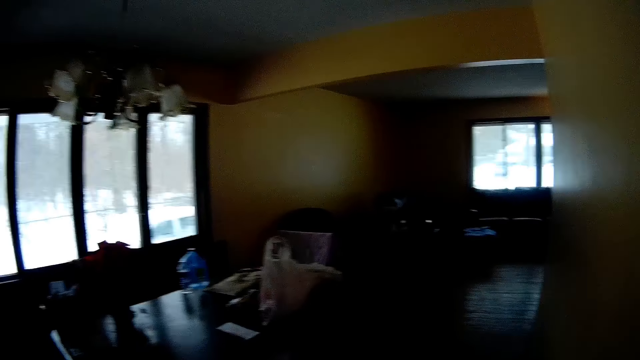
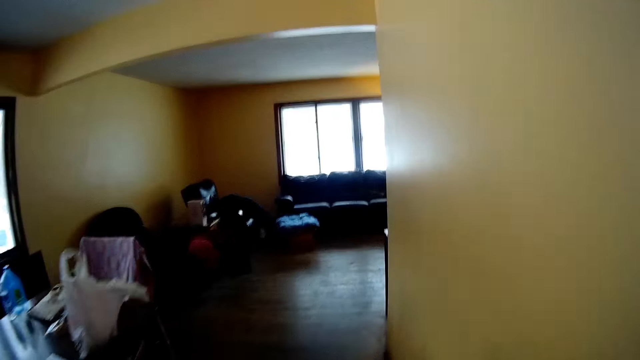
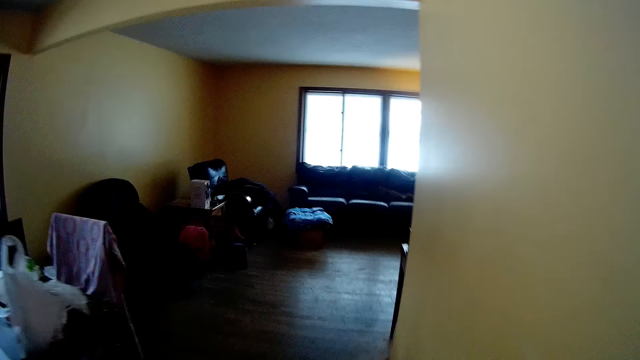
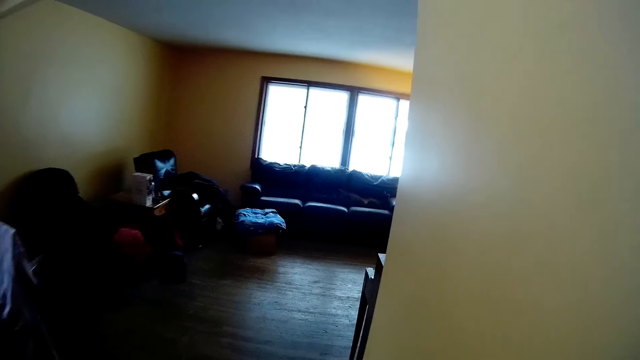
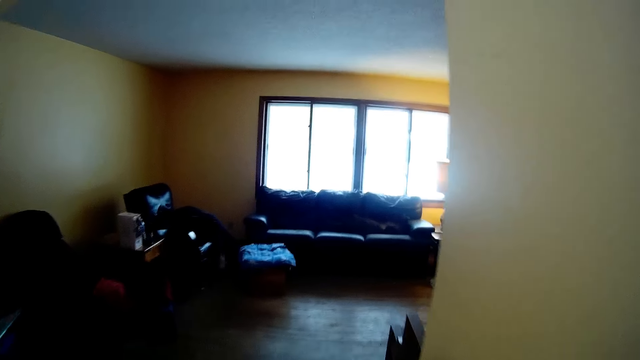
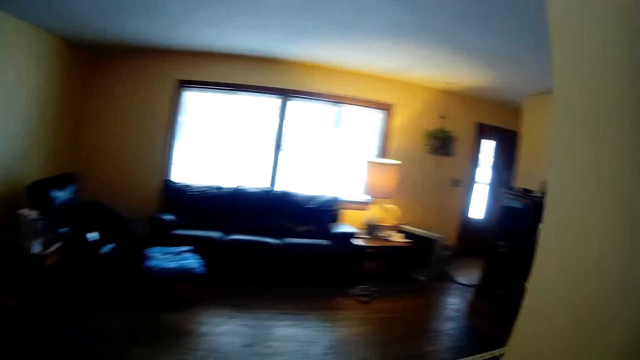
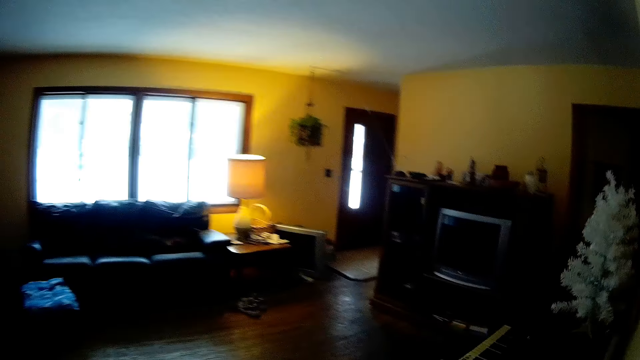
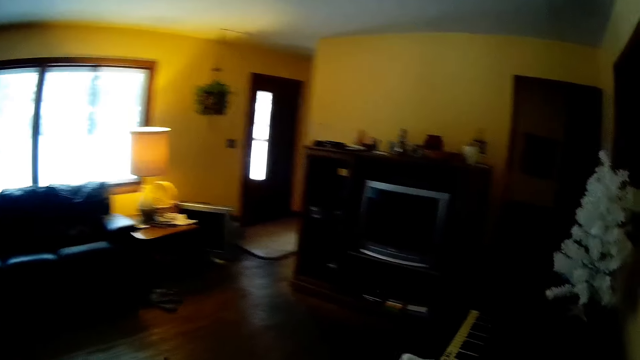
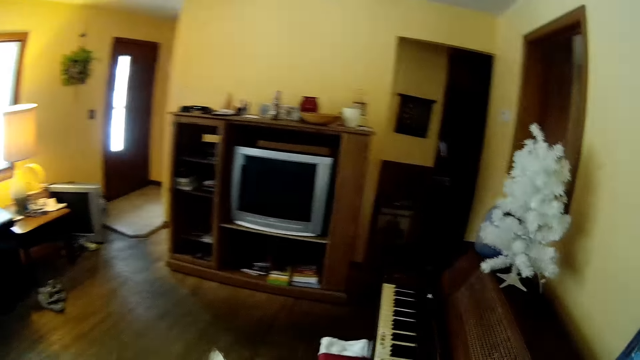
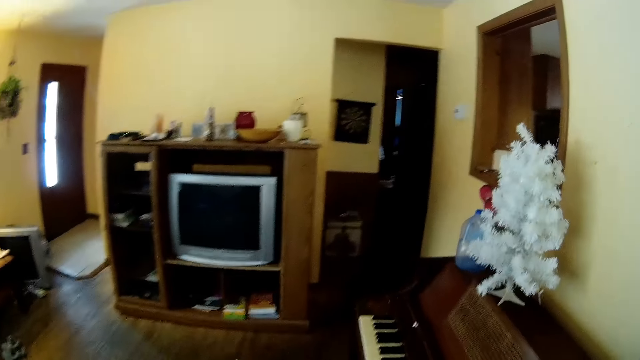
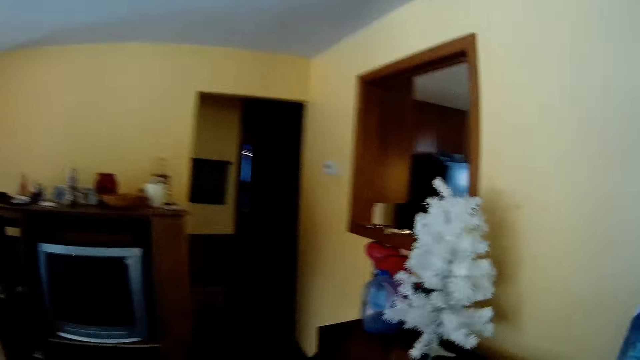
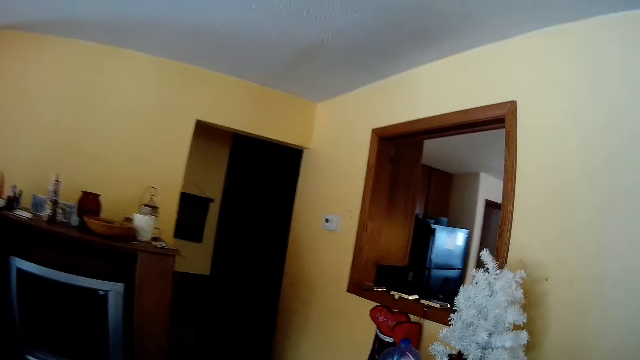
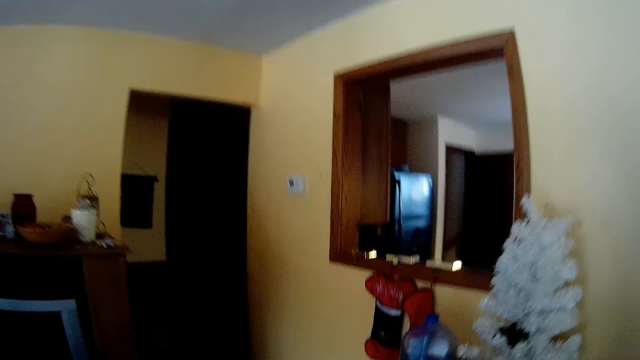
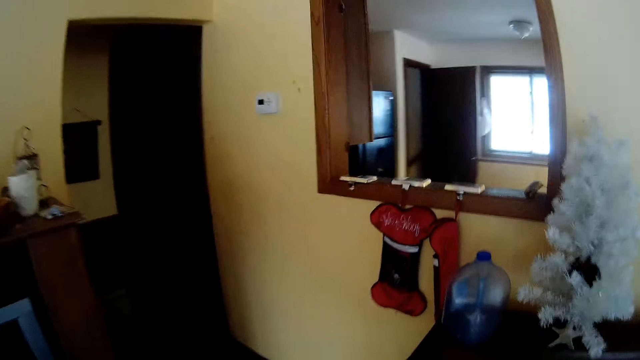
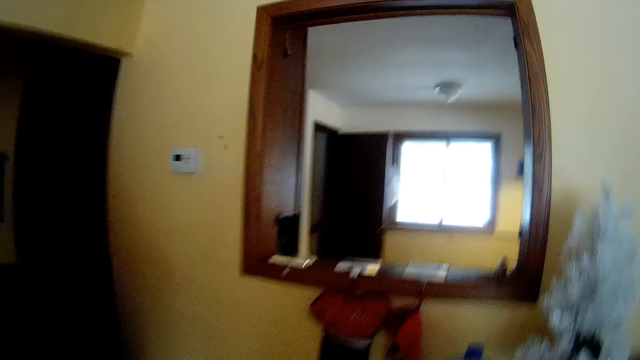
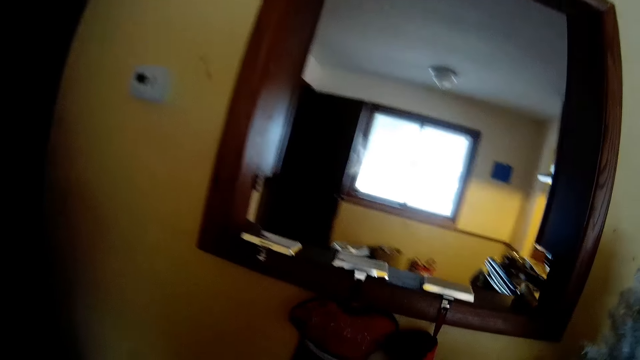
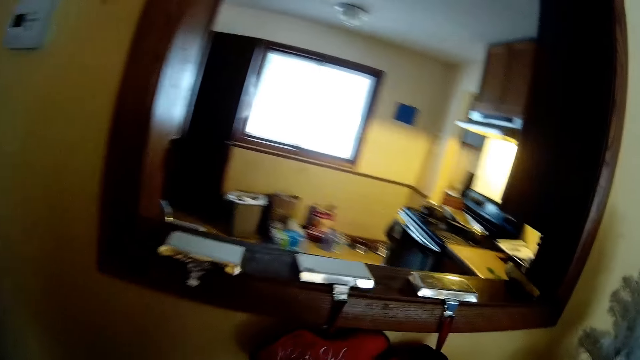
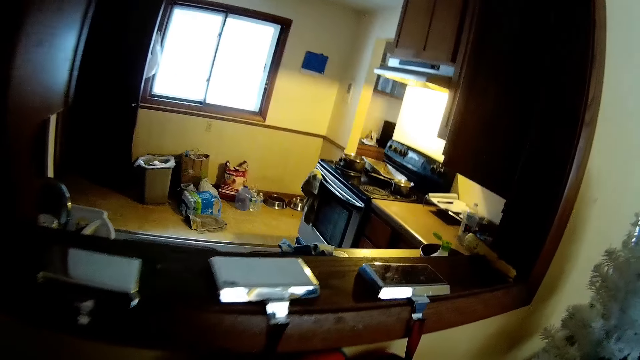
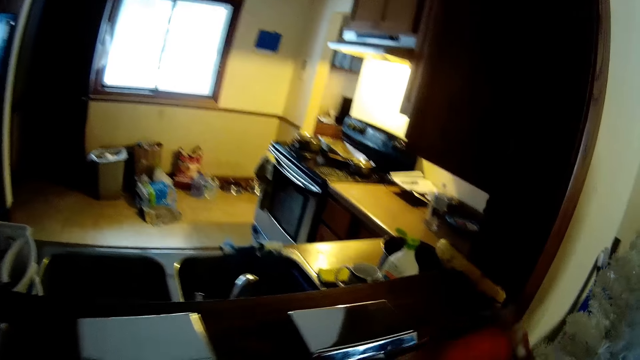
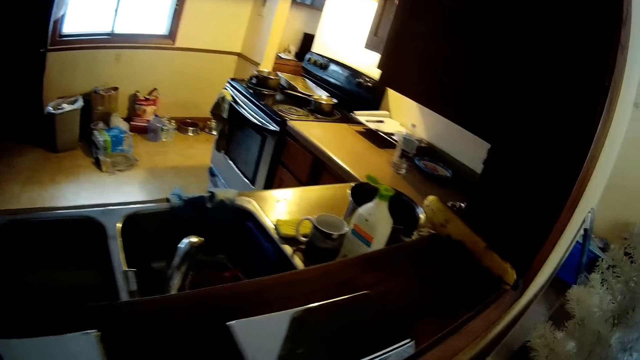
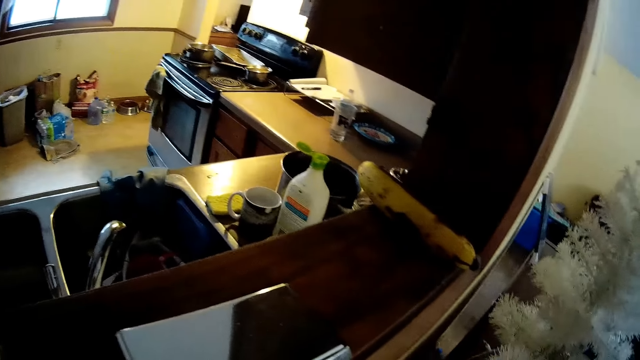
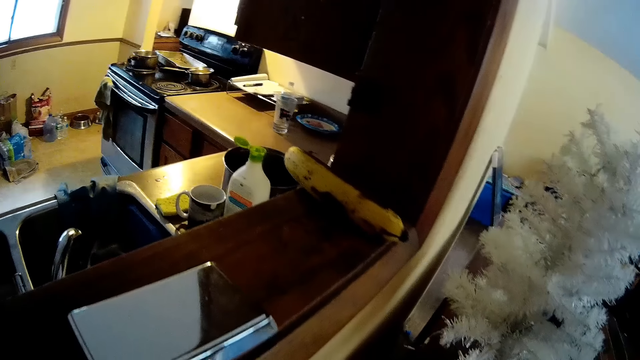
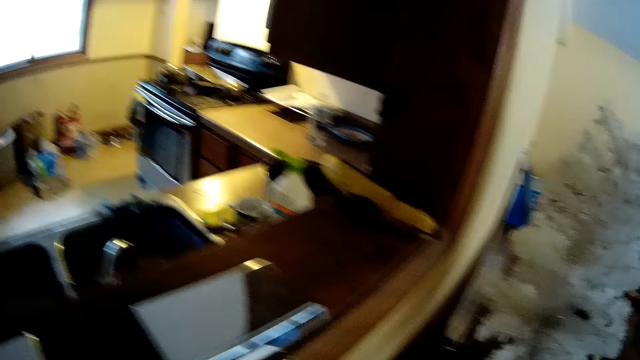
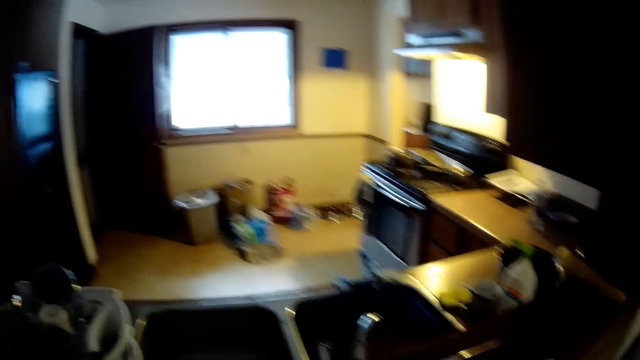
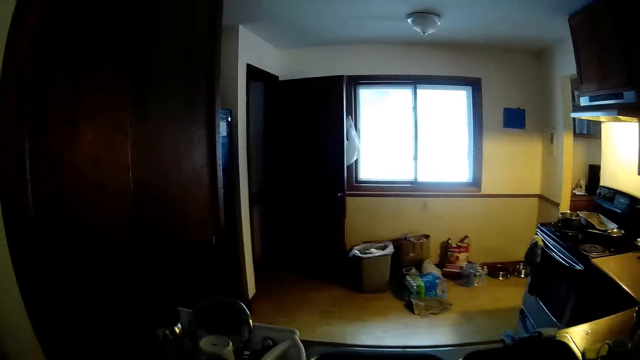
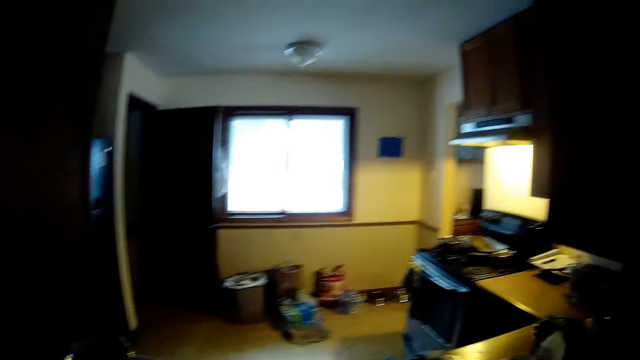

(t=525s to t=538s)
The camera wearer walks out of the dining room into the living room. They put the box down. They walk around the room. They look around the kitchen.

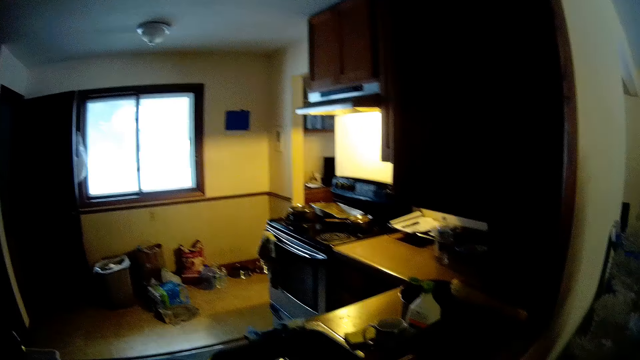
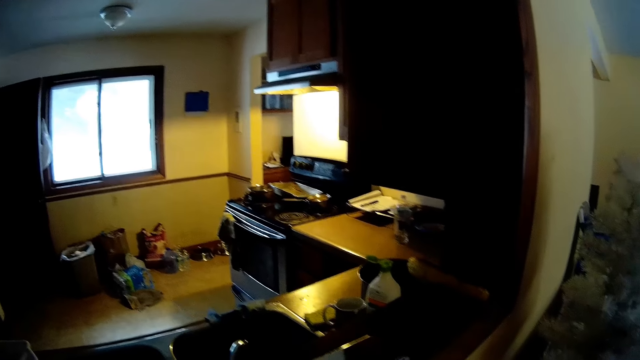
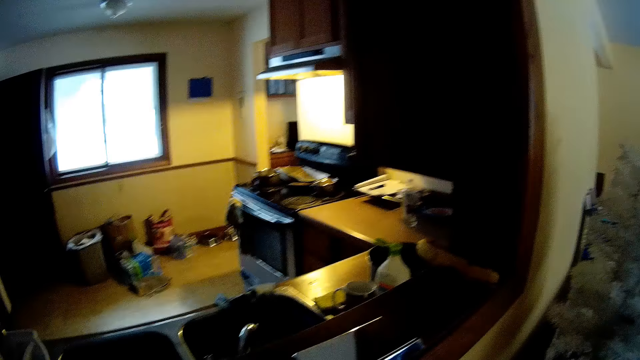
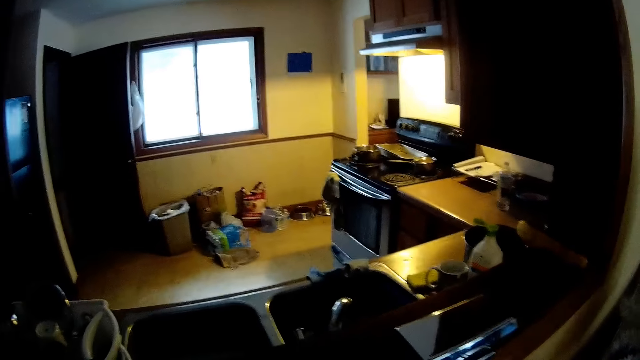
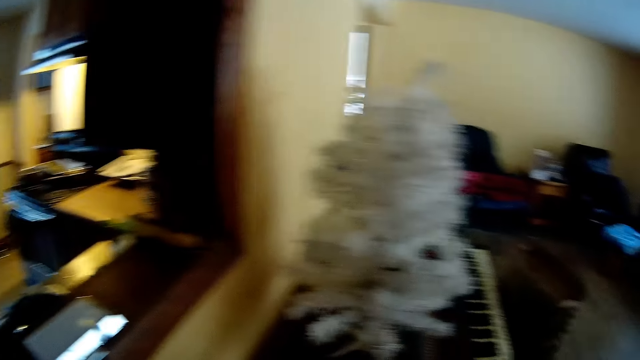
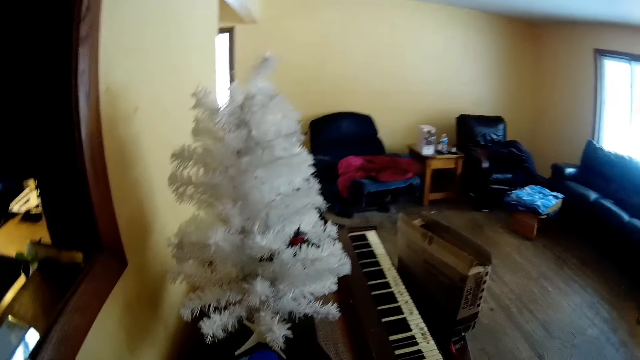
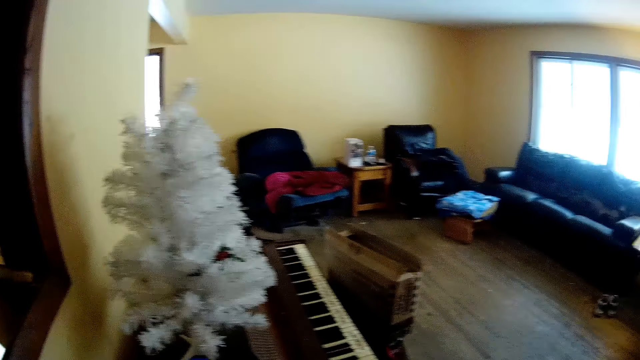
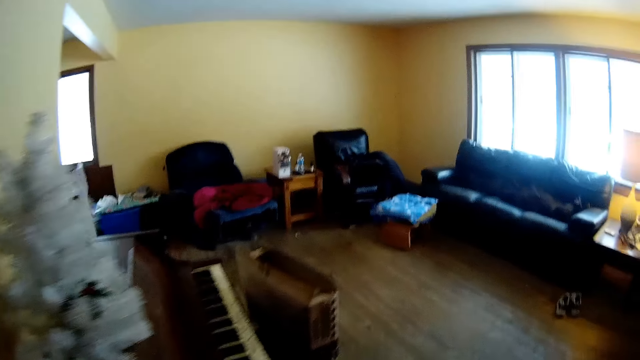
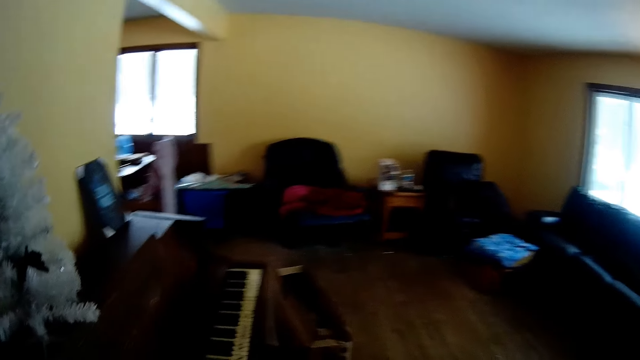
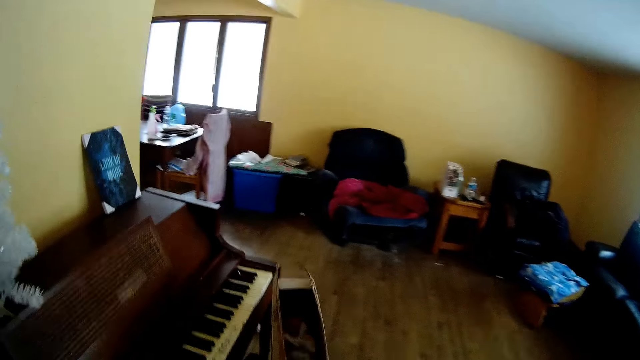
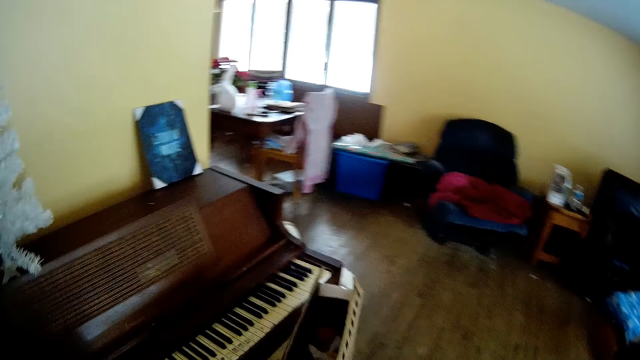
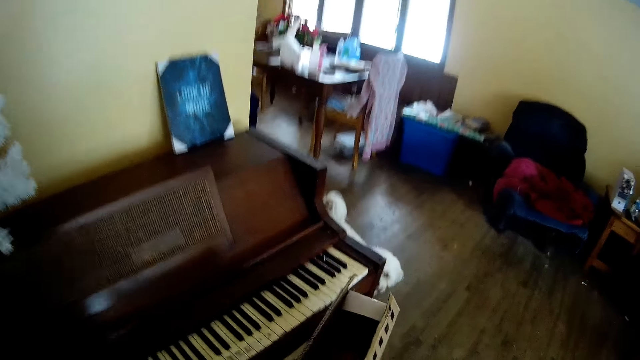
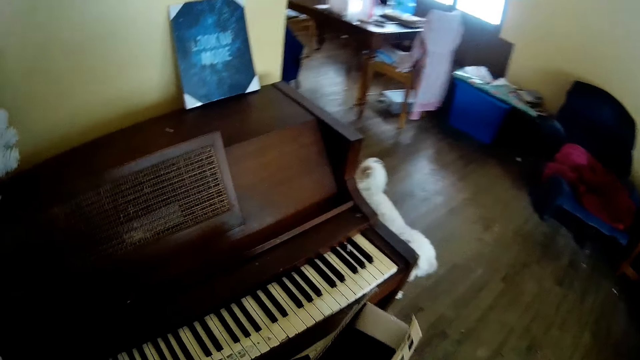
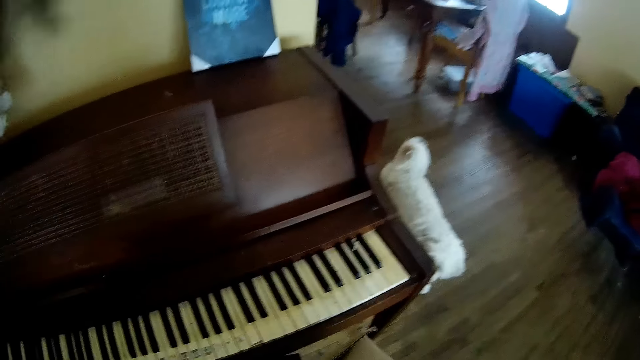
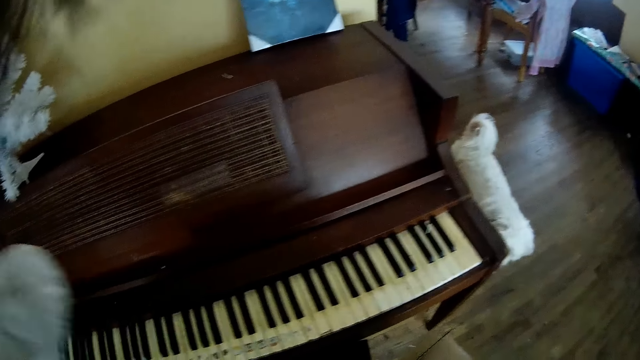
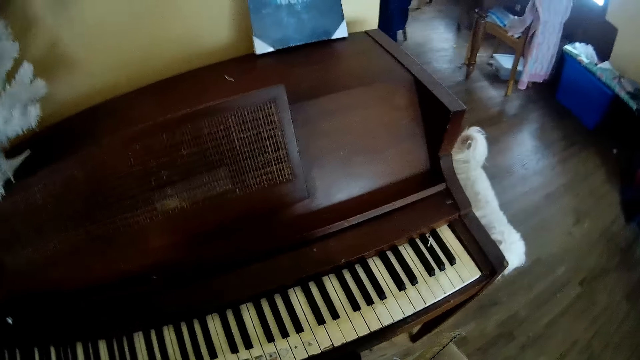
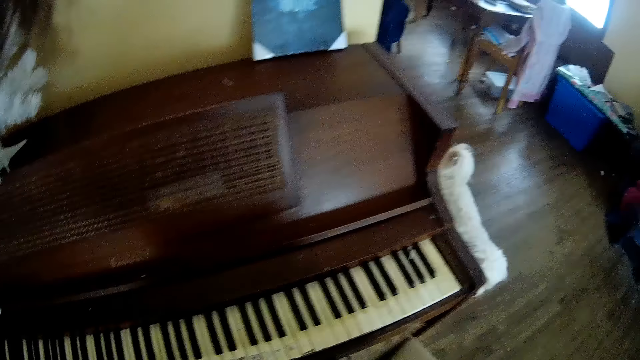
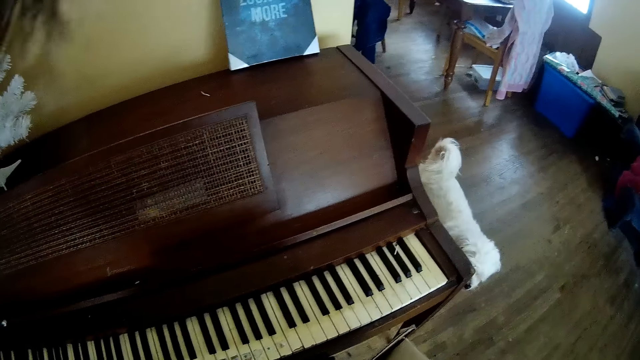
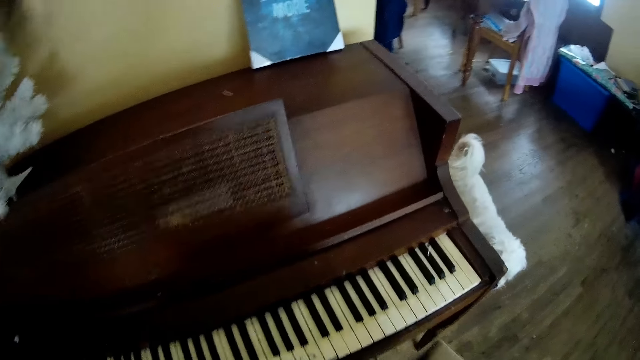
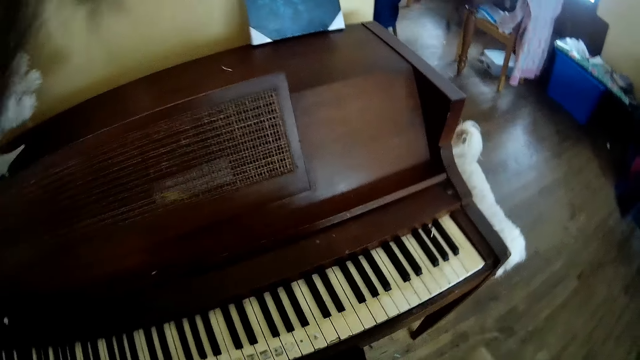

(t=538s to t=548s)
The camera wearer walks around the living room. She walks towards the box. She holds up a cloth with her left hand. She picks up something.
